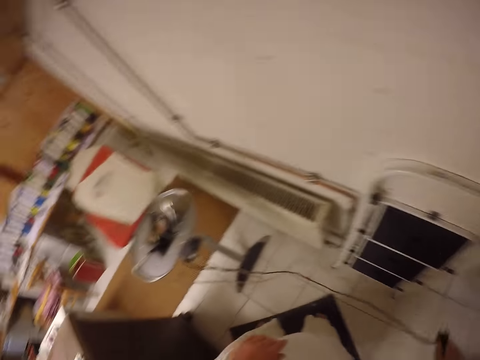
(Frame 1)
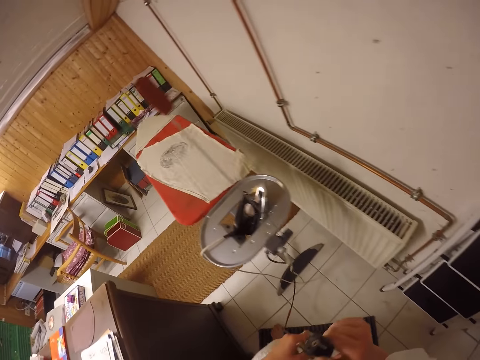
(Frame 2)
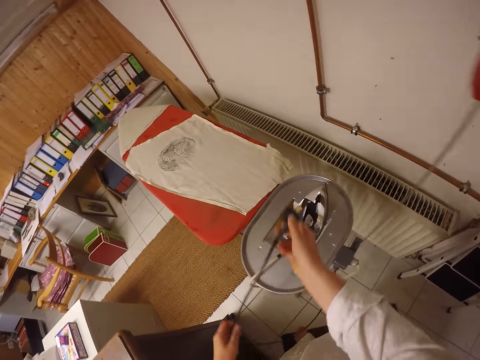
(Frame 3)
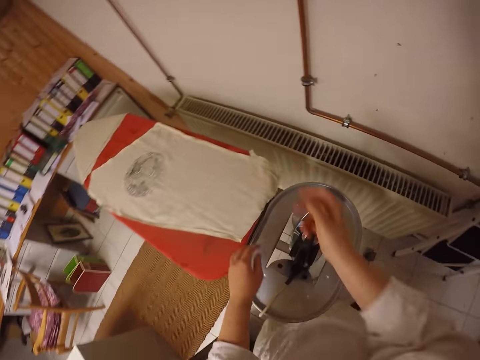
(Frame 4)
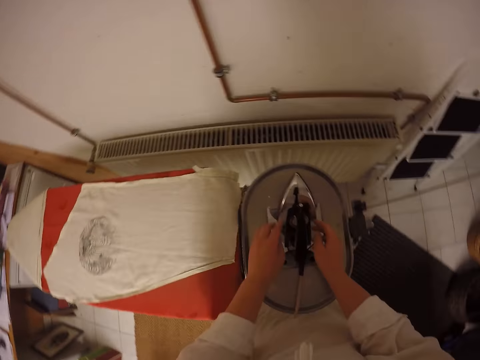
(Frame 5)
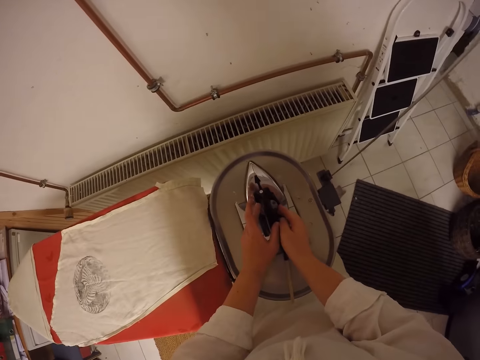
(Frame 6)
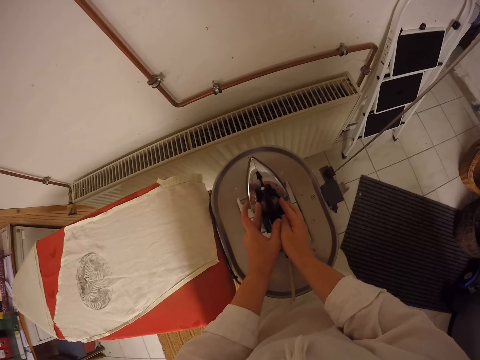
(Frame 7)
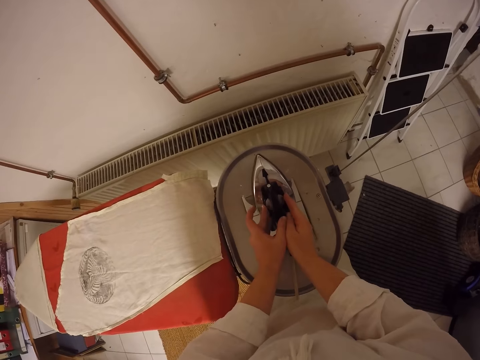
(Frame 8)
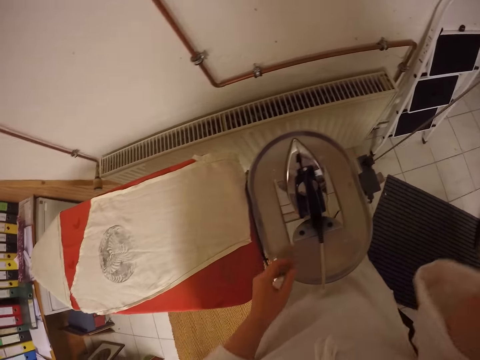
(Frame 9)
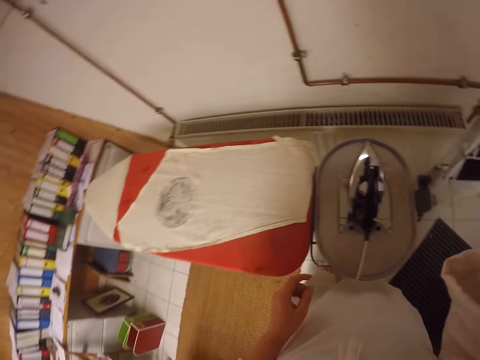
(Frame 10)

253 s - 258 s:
The camera wearer places the cord on the ironing board. She touches the iron box. She turns the iron regulator. She touches the camera. She adjusts the camera on her head.
